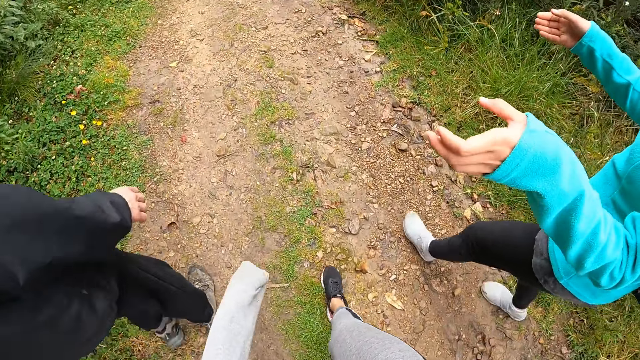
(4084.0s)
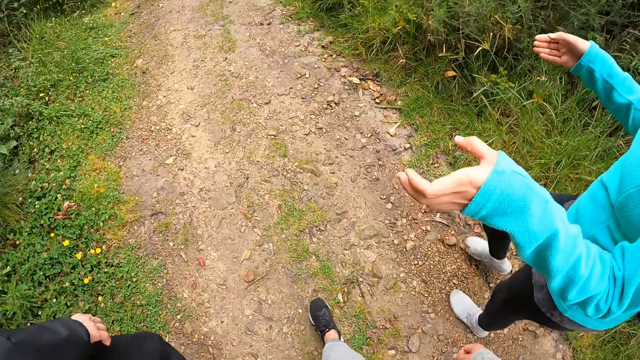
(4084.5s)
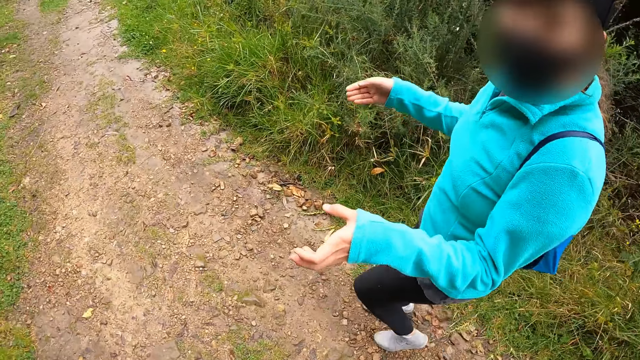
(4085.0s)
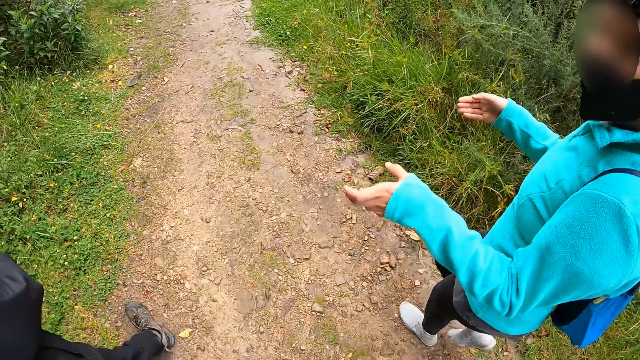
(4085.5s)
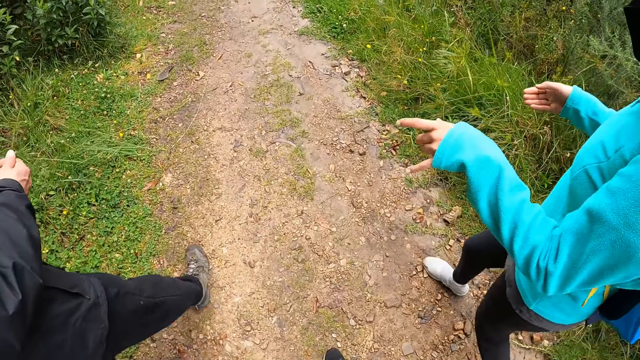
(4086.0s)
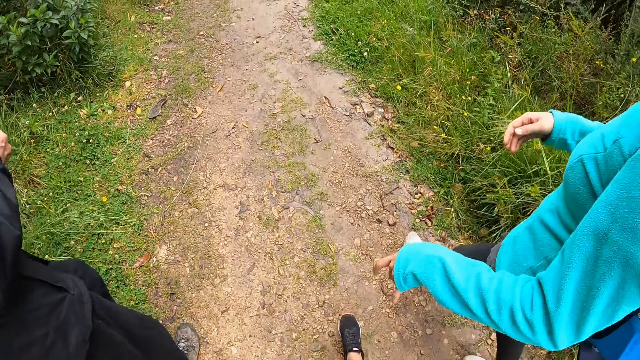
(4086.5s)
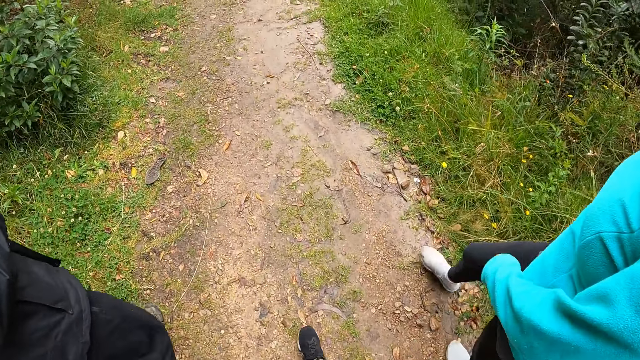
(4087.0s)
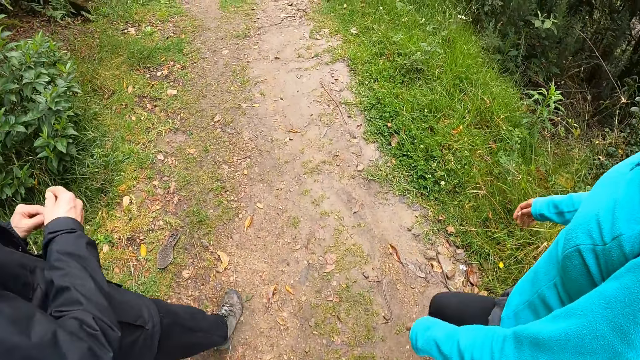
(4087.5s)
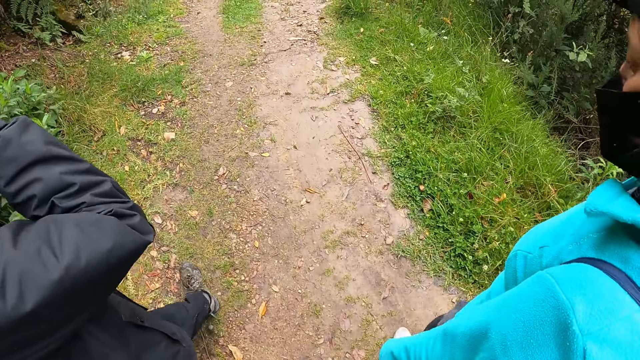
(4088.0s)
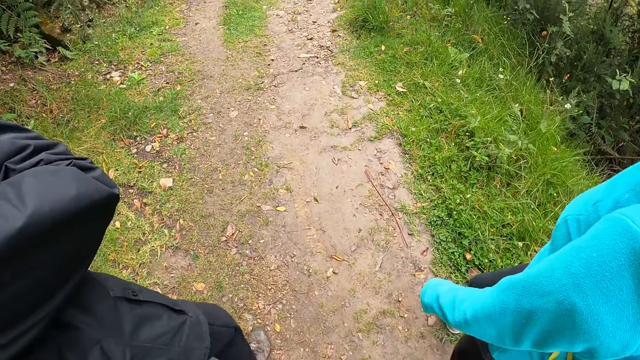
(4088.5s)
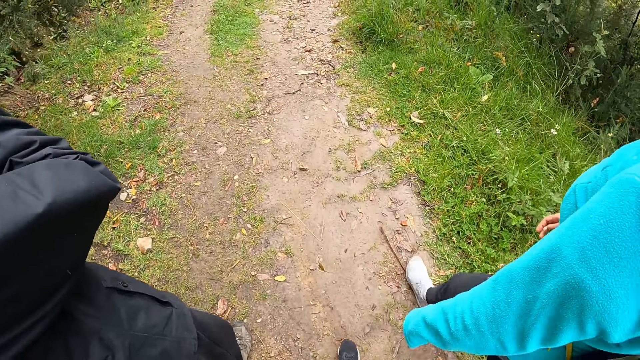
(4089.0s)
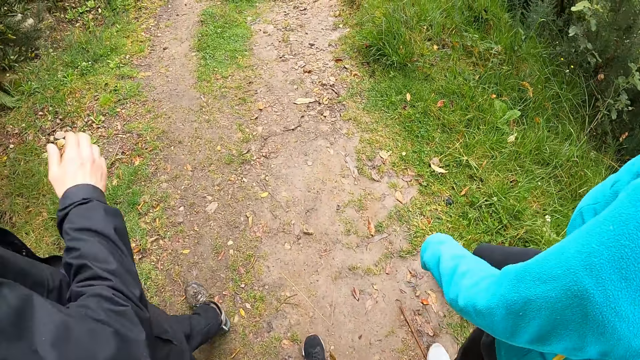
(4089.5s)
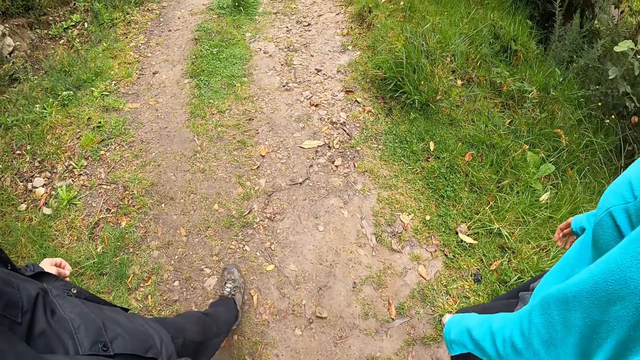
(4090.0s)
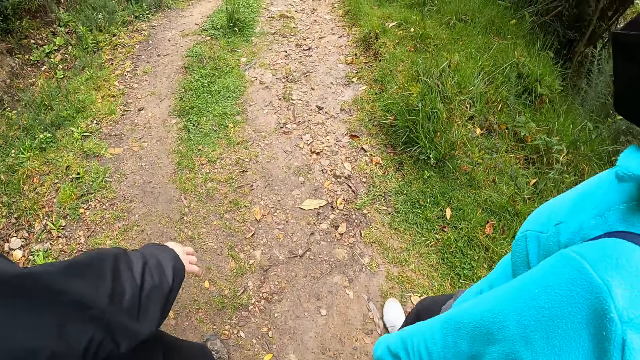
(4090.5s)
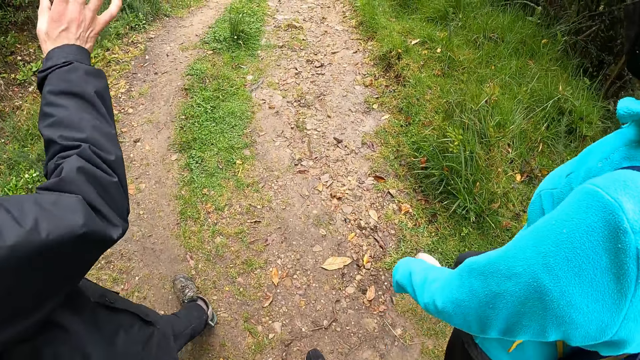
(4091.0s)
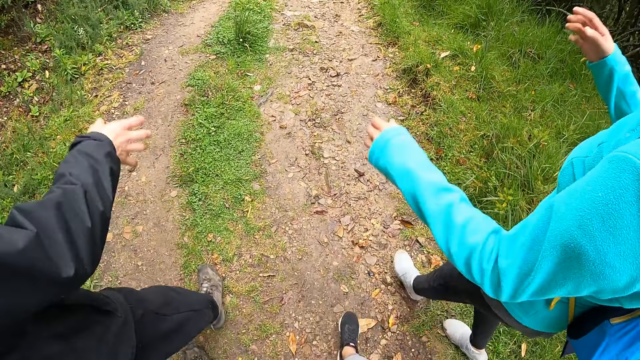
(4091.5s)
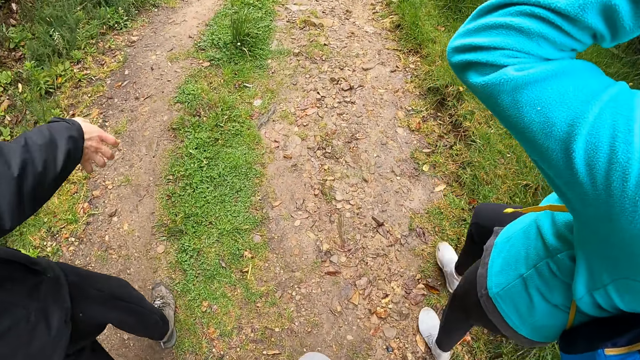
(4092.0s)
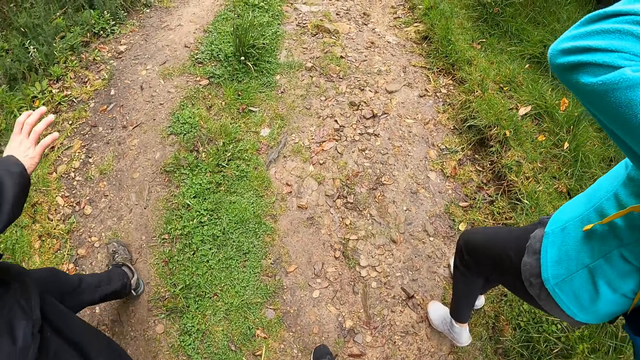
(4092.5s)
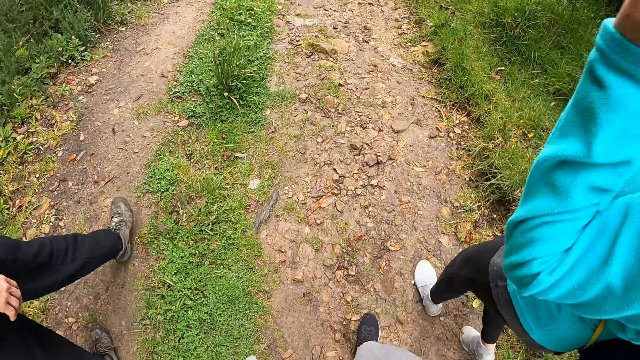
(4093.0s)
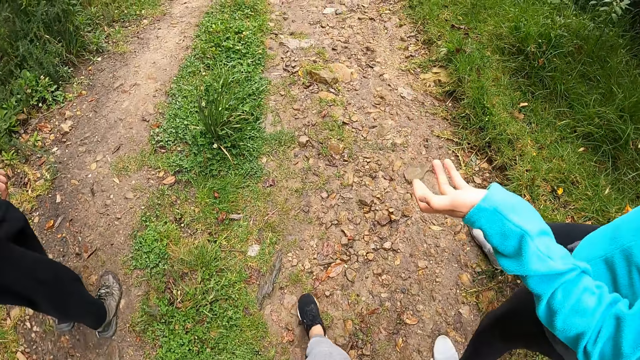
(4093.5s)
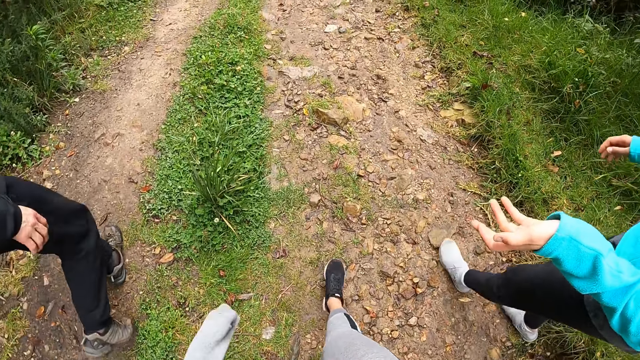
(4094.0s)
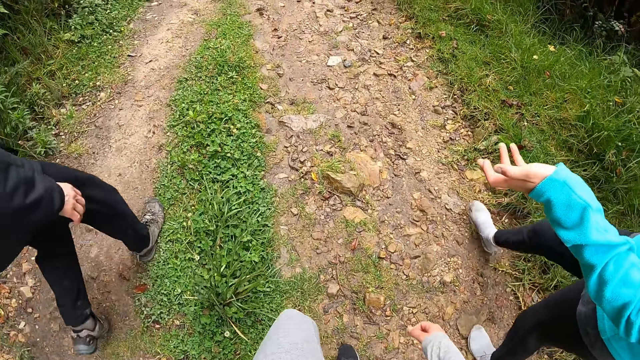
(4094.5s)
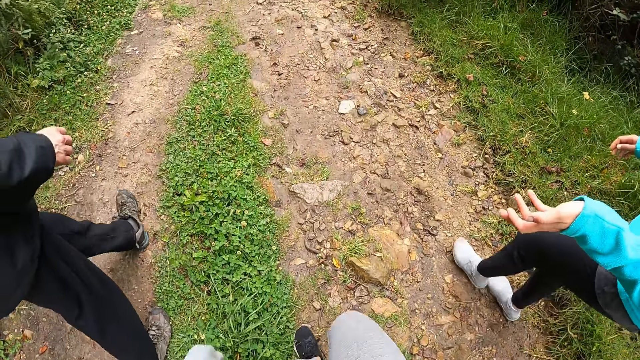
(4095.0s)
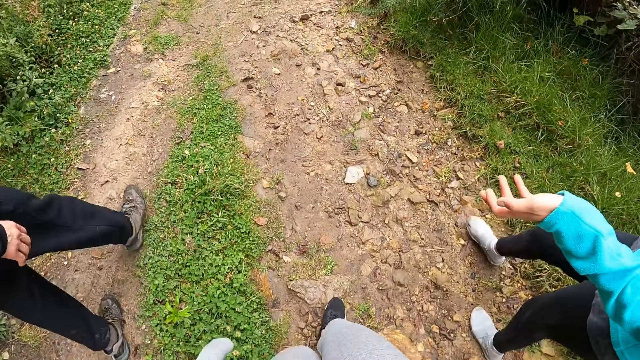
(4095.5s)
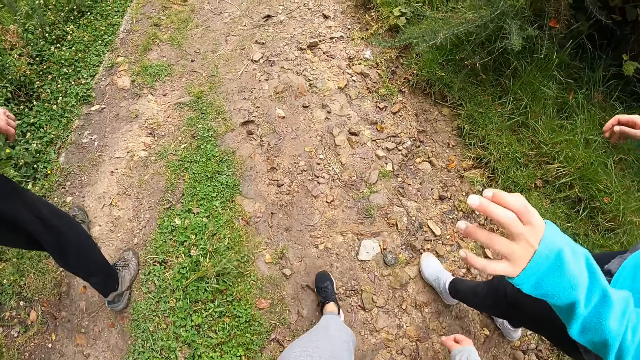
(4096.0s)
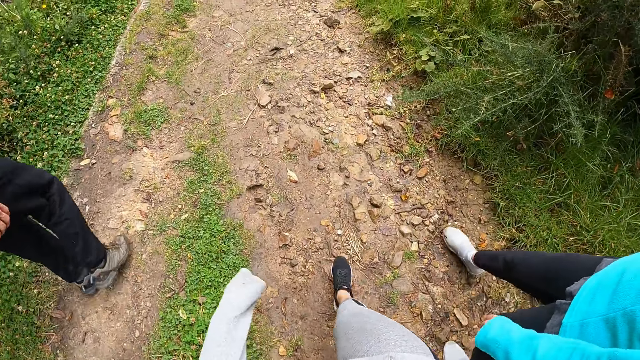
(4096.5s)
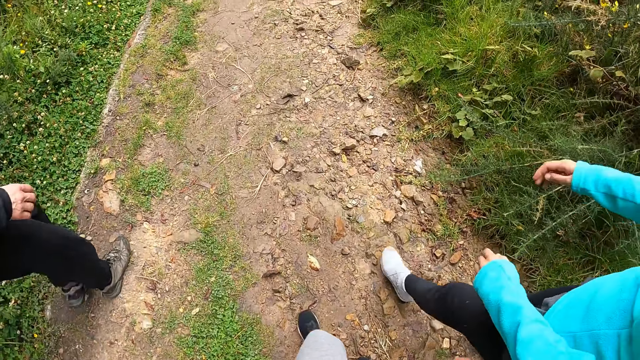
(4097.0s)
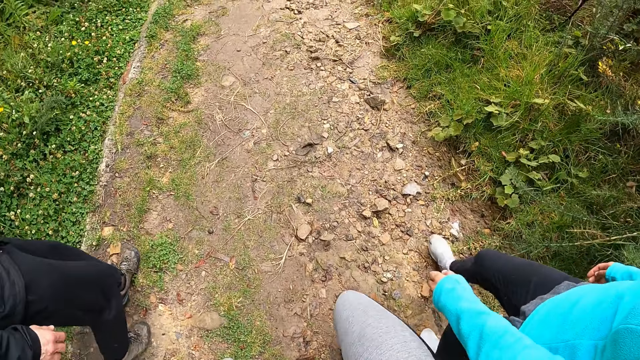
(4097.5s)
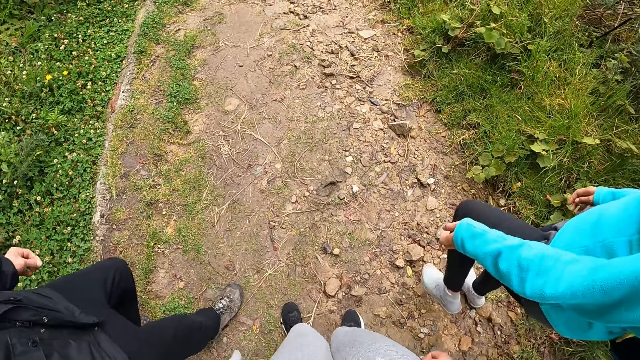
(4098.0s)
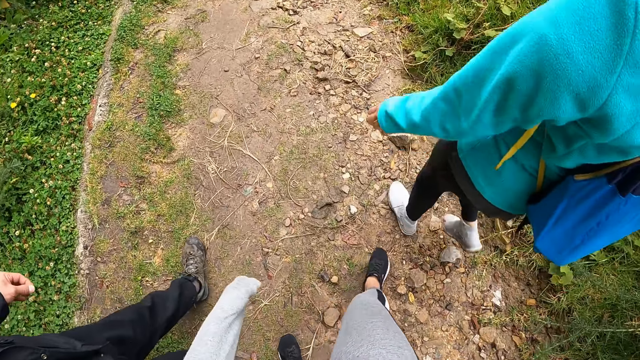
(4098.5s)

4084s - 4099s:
The woman walks around the field. The man lifts his hand and holds something. The camera wearer walks around the field. The man pulls his hand off something. The camera wearer walks around the field. The man lifts his hand. The woman lifts her hand and holds something. The man gestures his hand. The woman pulls her hand off something and gestures her hand. The camera wearer walks around the field. The woman walks around the field.

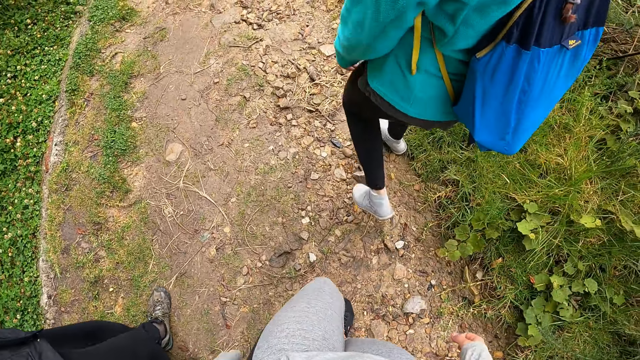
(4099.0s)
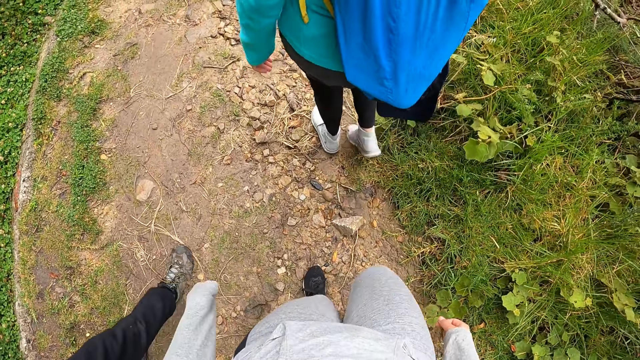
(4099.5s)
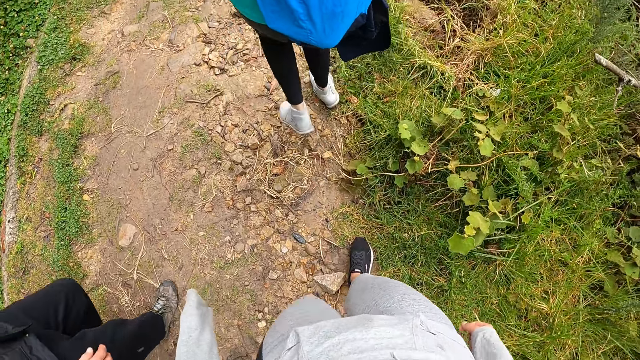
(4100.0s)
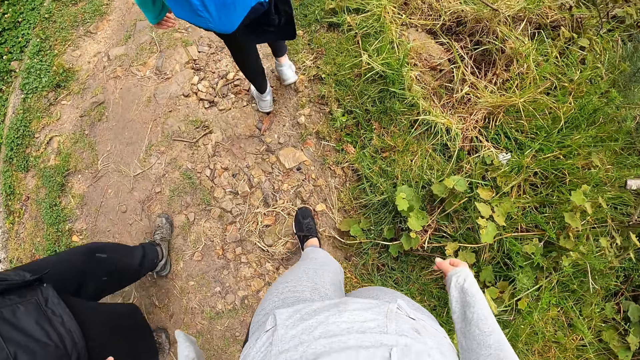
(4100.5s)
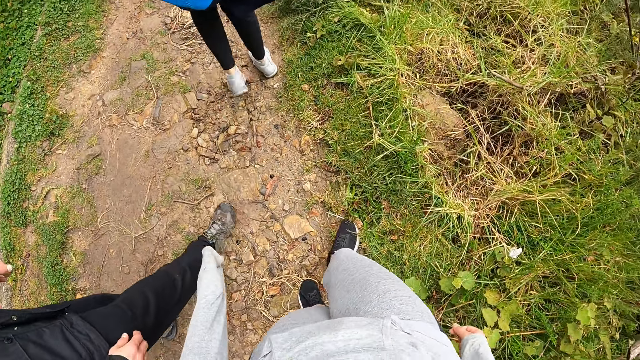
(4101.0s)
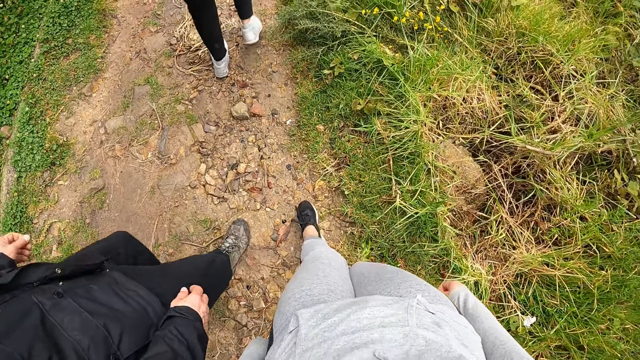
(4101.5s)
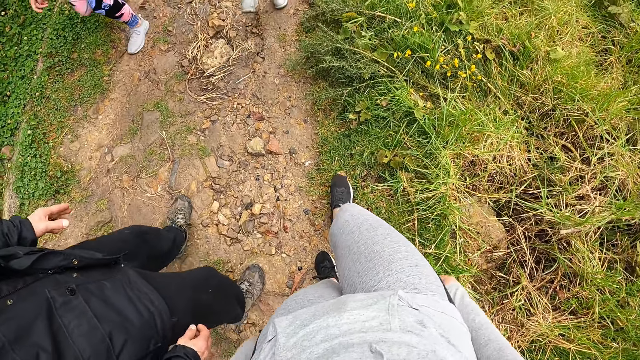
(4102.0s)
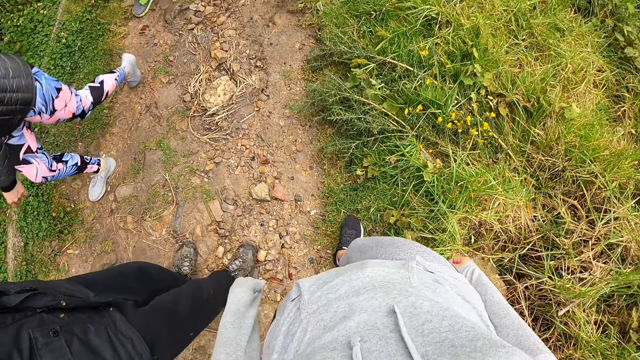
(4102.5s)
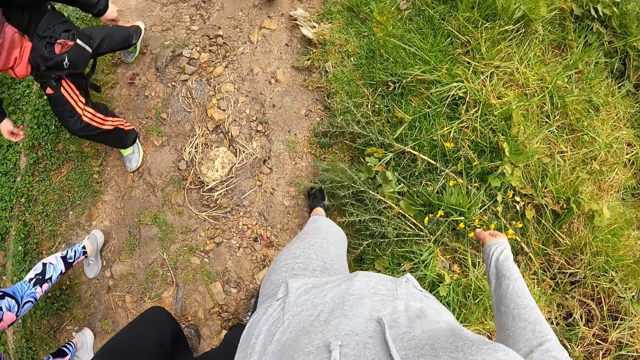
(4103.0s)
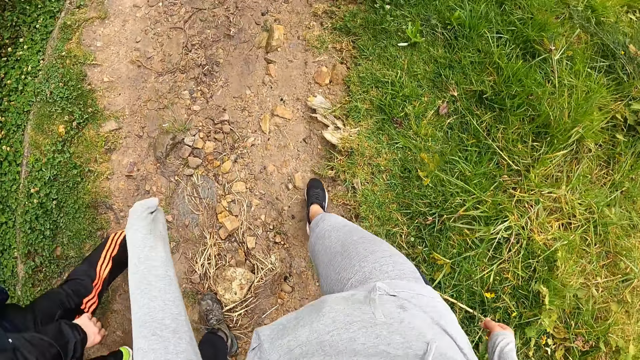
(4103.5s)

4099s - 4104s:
A woman walks past the camera wearer. A man walks past the camera wearer.
